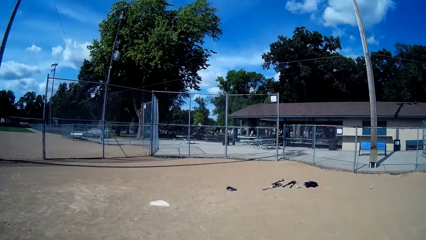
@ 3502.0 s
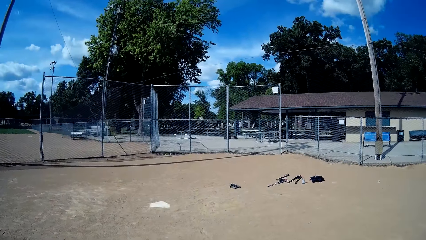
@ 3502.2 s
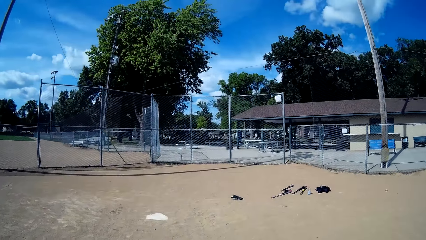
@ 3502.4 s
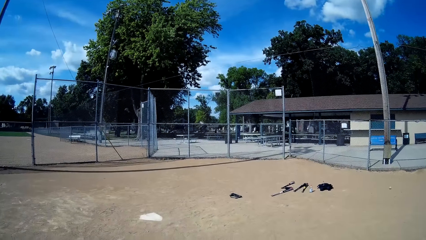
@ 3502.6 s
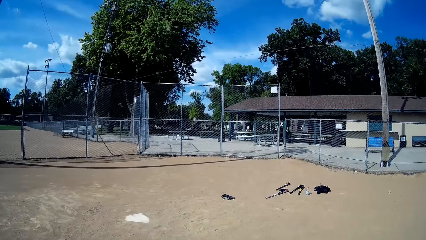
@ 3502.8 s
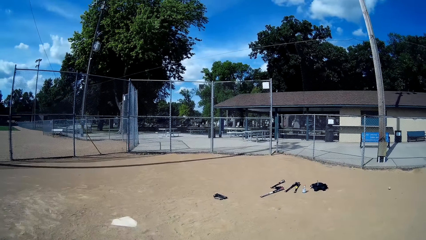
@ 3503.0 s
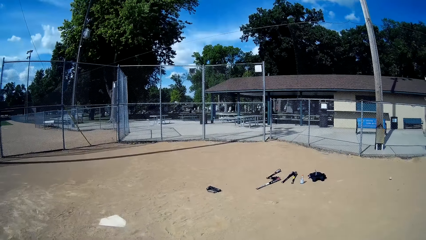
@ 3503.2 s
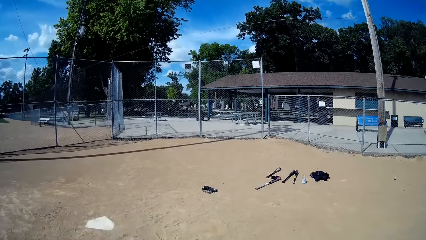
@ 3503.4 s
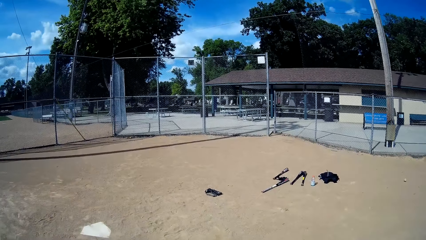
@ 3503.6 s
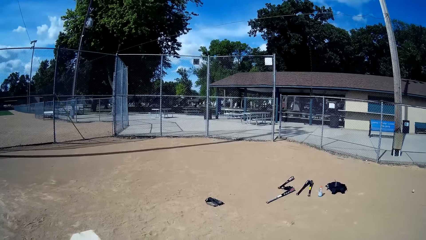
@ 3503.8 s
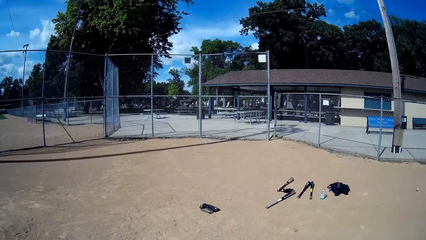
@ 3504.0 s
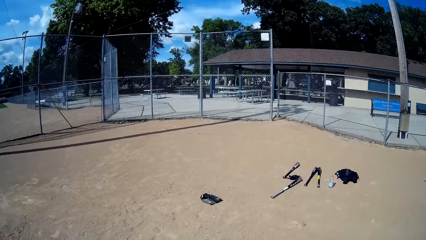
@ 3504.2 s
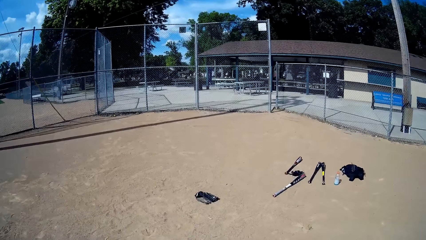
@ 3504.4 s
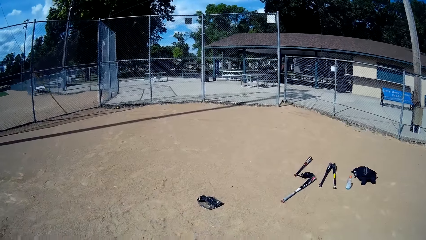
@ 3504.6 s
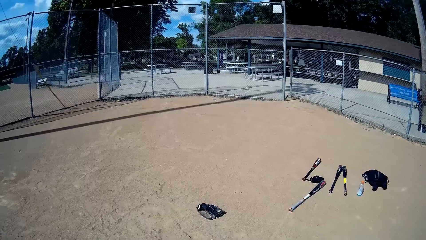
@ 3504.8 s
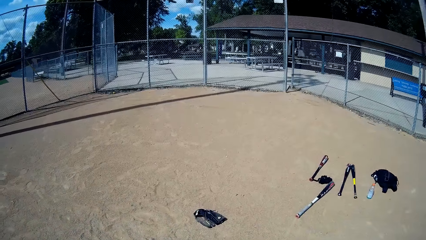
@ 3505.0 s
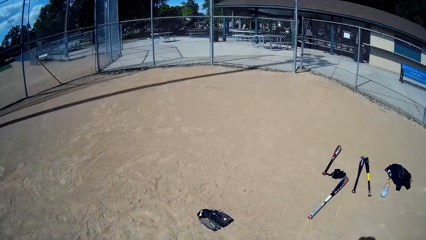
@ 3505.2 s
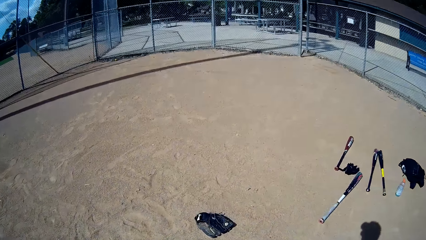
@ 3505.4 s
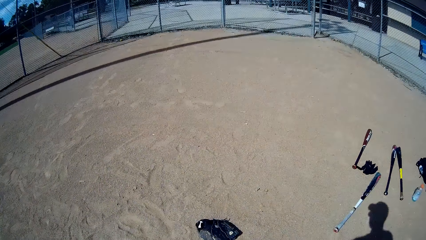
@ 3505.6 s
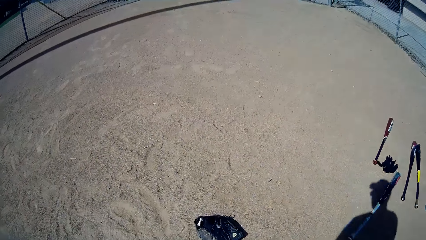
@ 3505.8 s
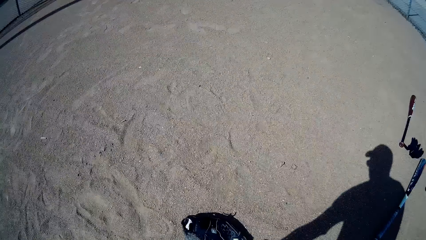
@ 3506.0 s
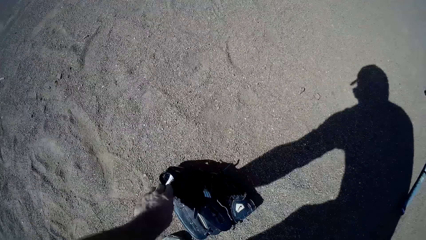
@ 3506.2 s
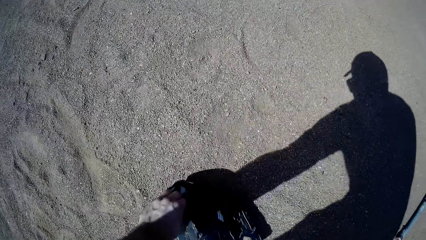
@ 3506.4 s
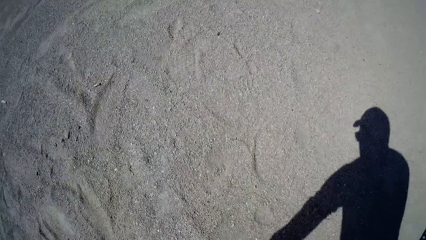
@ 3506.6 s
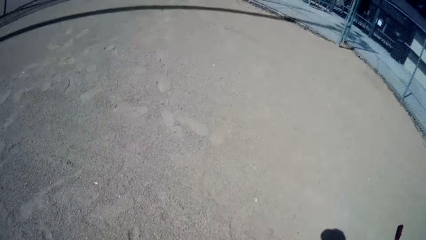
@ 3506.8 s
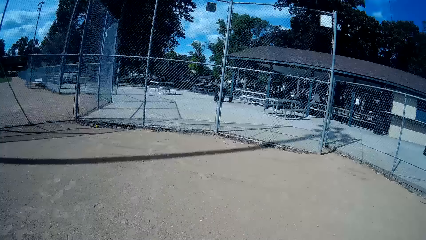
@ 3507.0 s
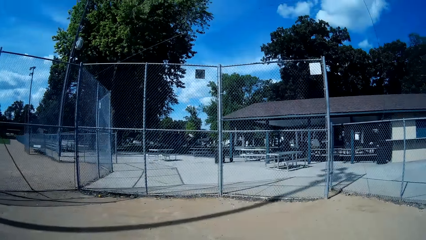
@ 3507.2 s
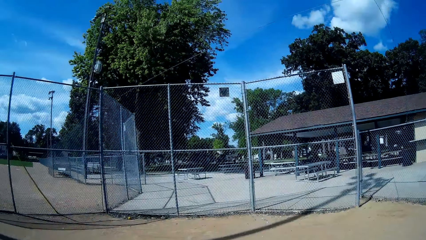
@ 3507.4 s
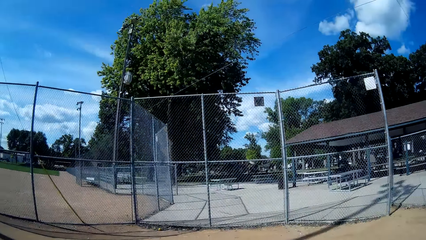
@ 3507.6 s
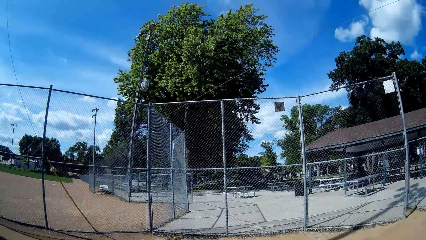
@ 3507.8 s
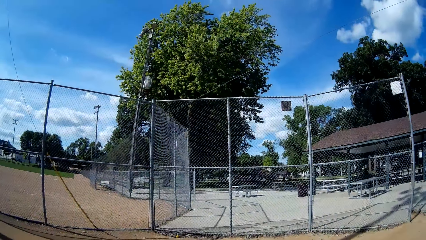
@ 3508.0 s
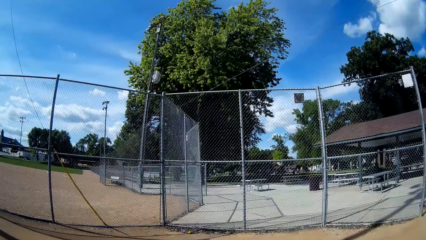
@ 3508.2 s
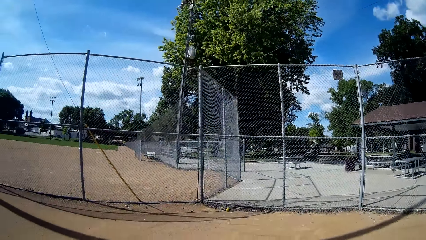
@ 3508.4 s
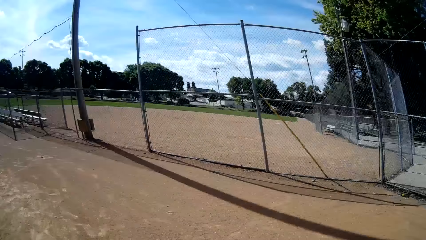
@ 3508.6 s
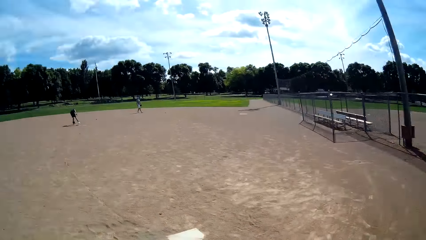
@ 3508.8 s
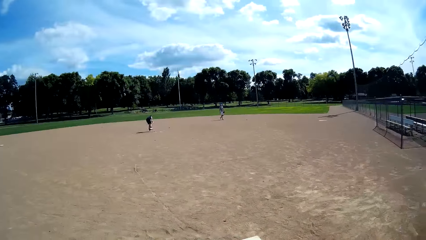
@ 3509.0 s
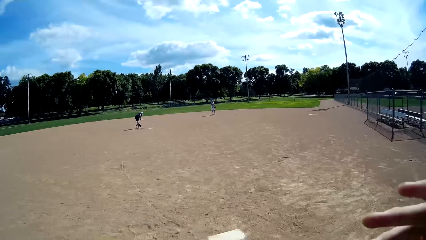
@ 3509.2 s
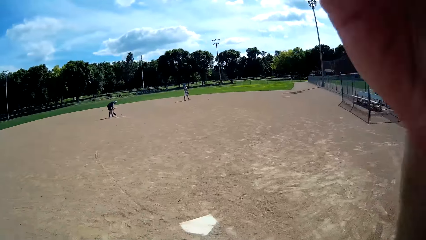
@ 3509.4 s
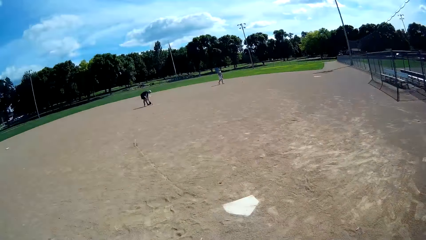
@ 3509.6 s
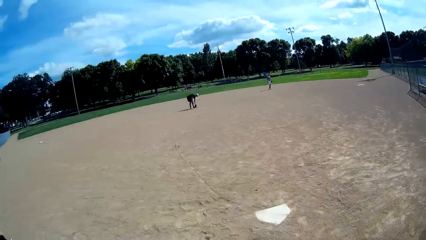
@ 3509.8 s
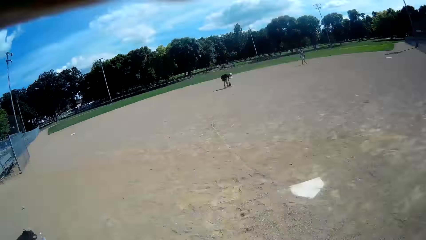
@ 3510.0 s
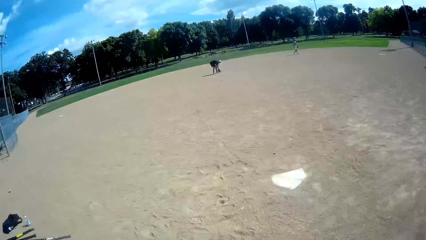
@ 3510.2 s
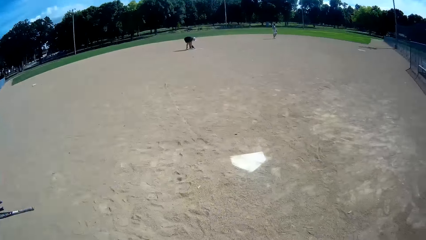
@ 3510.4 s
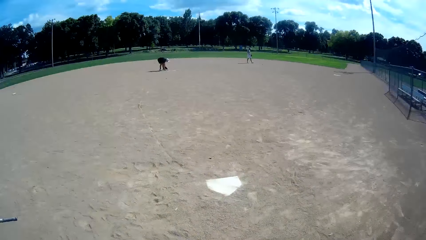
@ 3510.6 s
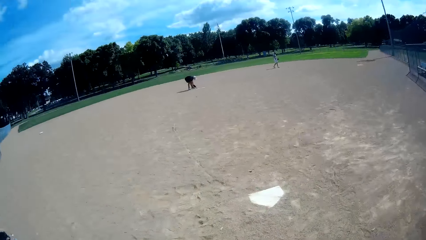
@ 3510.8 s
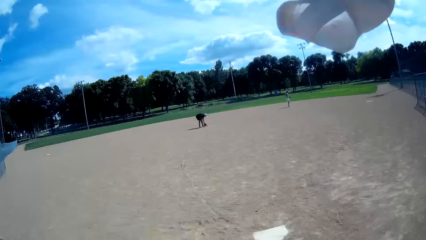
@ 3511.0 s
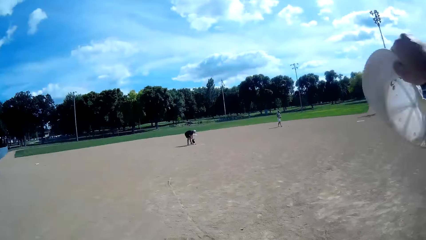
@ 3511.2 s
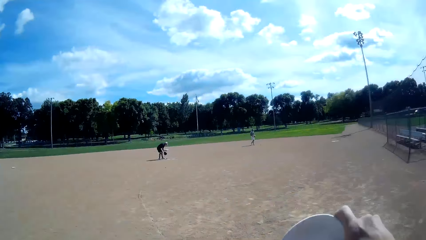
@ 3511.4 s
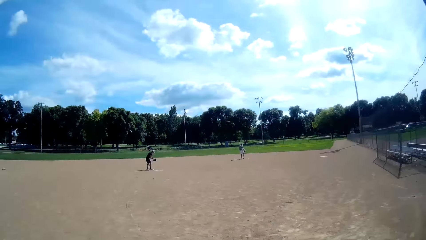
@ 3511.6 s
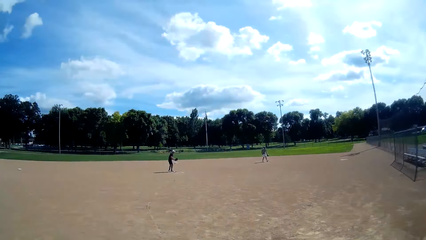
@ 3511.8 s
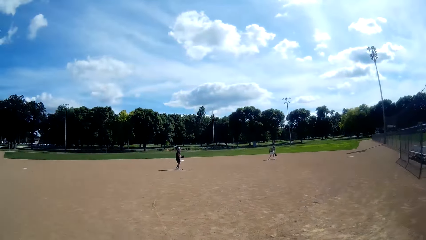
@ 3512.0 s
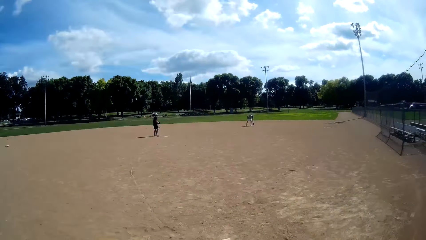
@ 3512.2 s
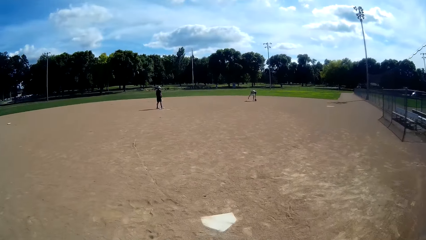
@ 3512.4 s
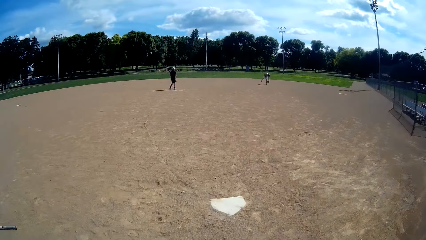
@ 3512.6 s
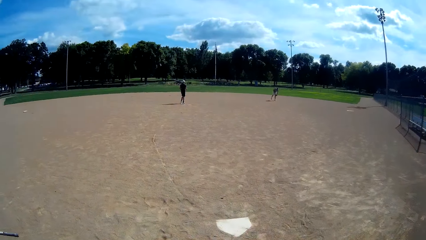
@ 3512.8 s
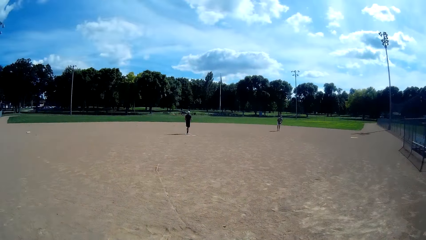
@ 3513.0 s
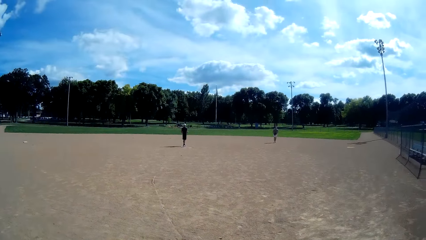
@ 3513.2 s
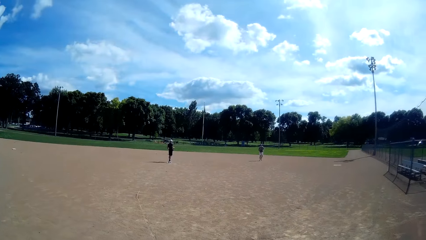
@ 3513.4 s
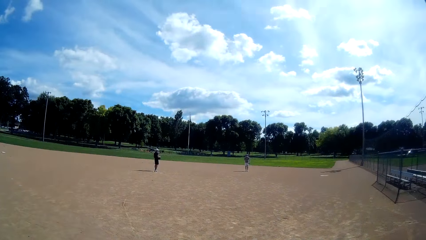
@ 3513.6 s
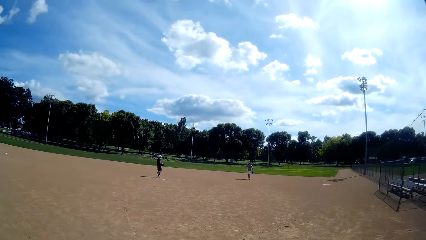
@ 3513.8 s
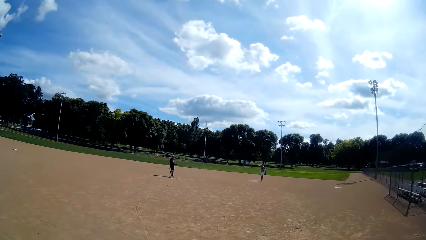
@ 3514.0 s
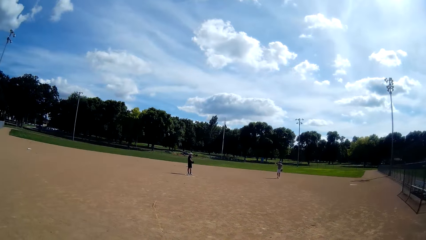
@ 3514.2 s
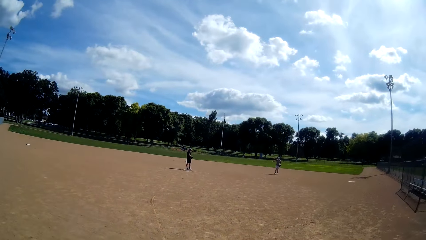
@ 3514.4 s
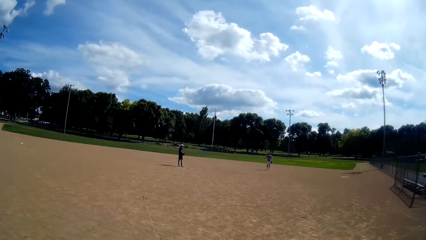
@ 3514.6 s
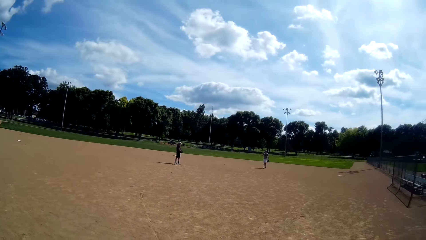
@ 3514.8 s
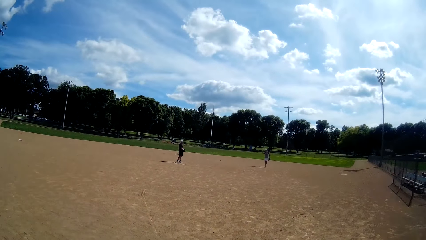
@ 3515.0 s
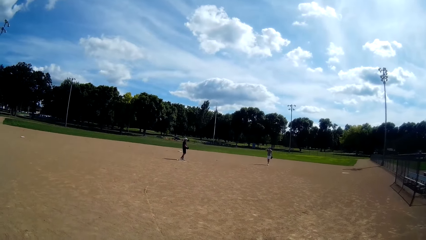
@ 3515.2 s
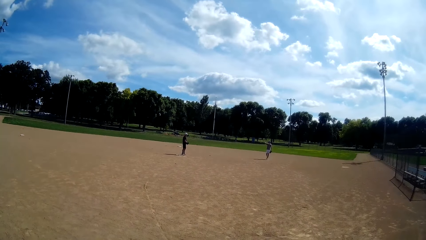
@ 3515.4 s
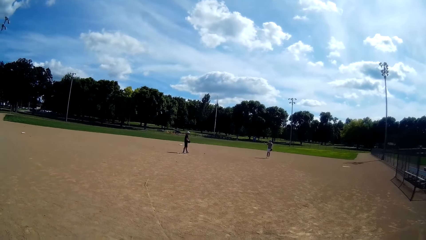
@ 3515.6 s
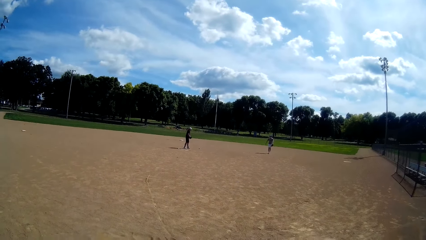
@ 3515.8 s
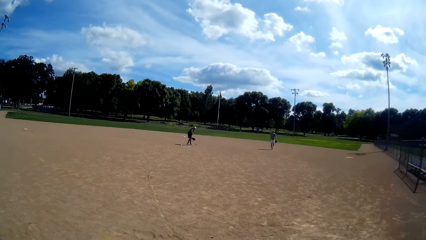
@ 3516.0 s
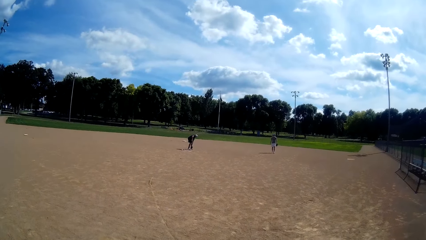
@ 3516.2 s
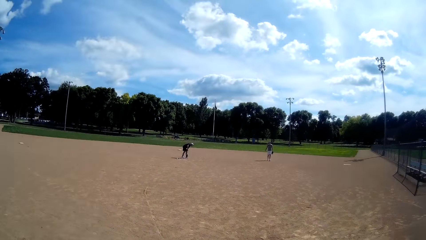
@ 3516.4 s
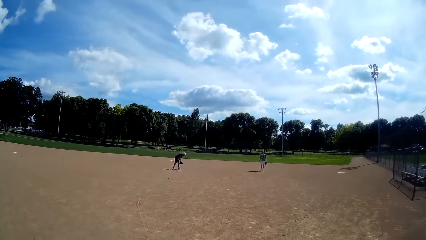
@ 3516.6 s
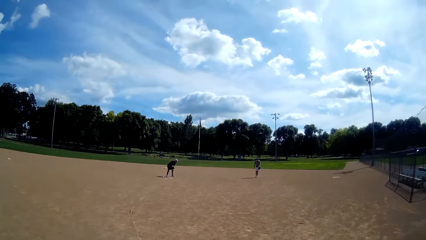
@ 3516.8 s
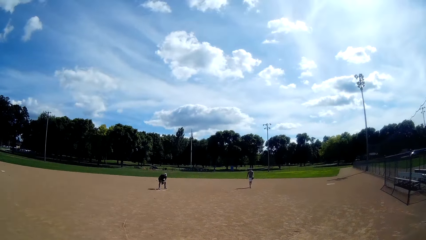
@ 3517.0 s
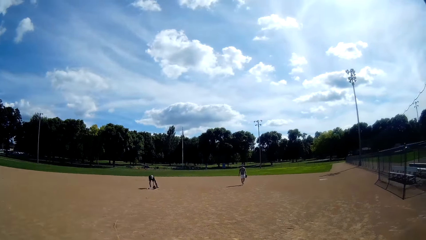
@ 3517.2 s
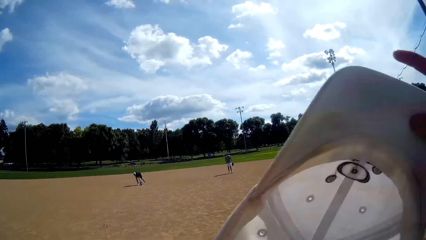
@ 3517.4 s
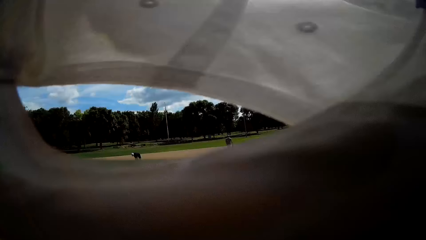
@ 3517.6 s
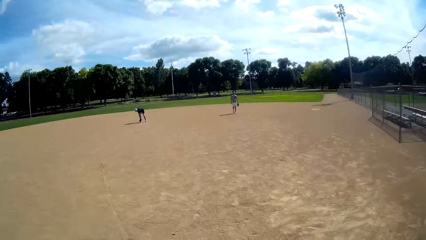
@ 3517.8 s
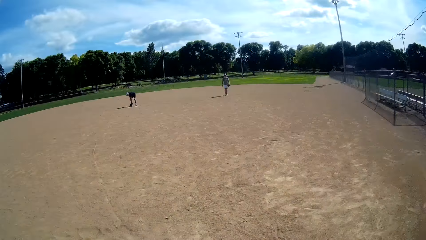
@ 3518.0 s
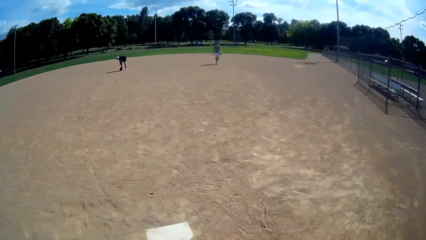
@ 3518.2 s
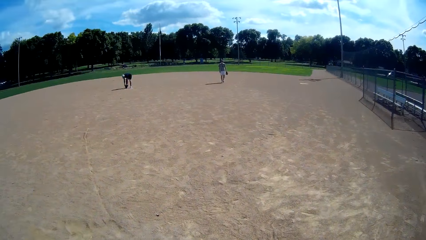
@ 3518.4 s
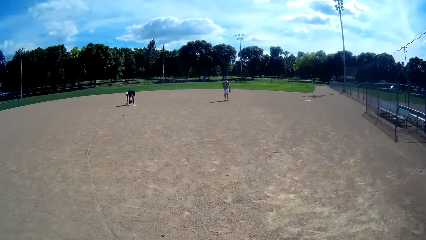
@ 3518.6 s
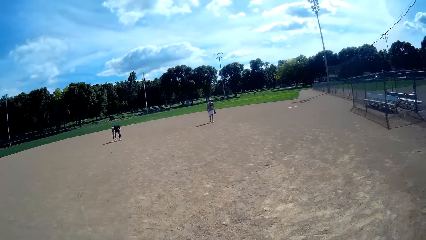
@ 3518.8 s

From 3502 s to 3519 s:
The camera wearer picks up a baseball glove from the ground. They walk around the field.
